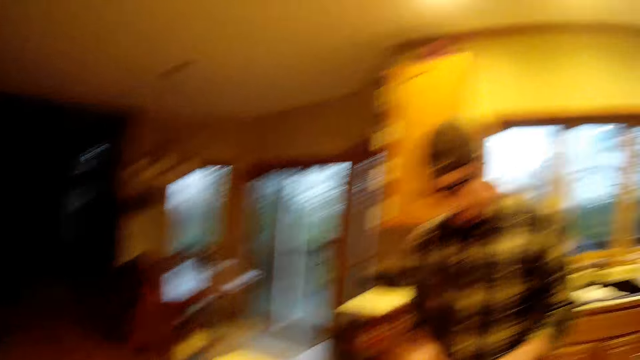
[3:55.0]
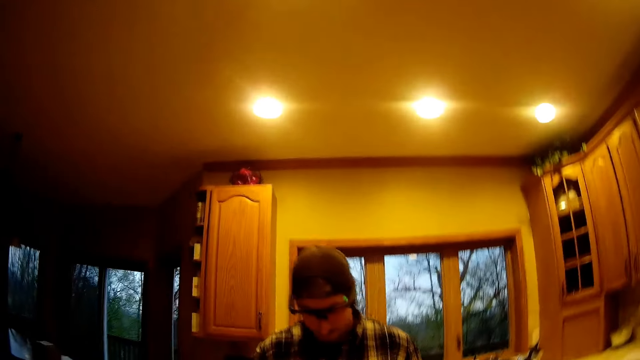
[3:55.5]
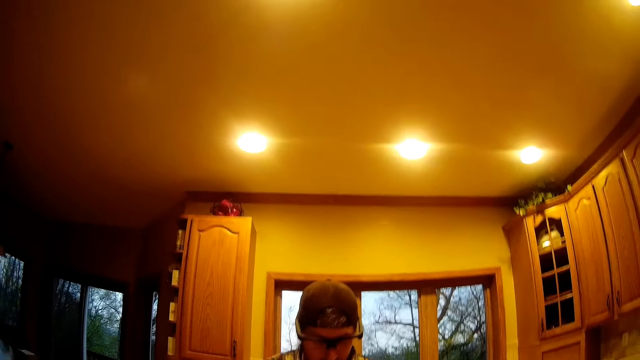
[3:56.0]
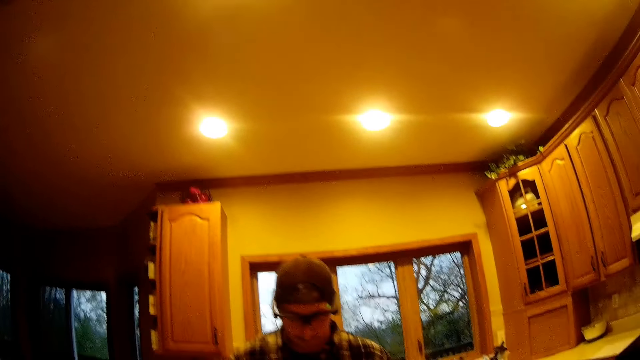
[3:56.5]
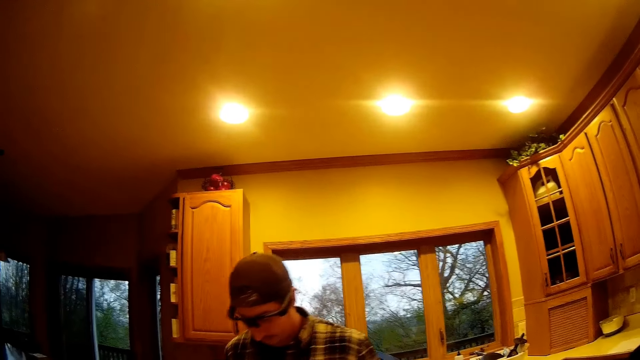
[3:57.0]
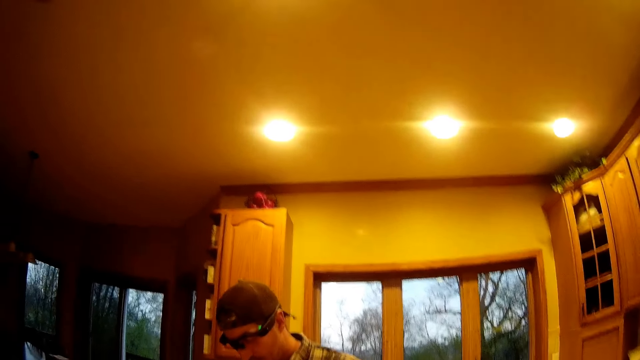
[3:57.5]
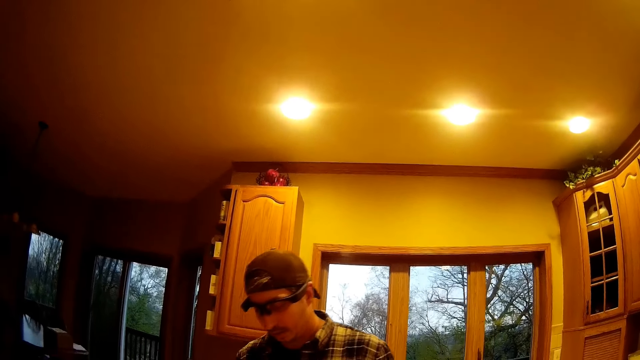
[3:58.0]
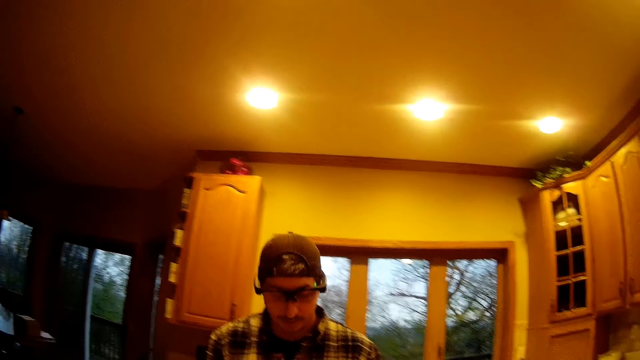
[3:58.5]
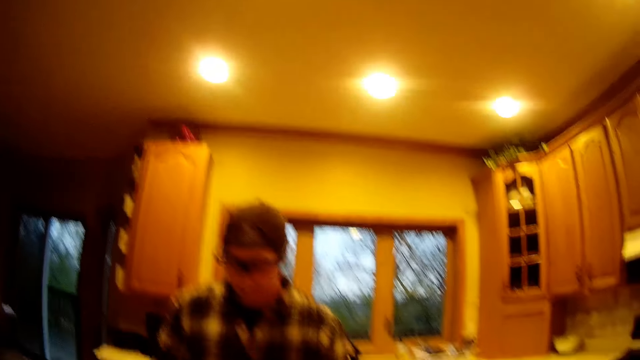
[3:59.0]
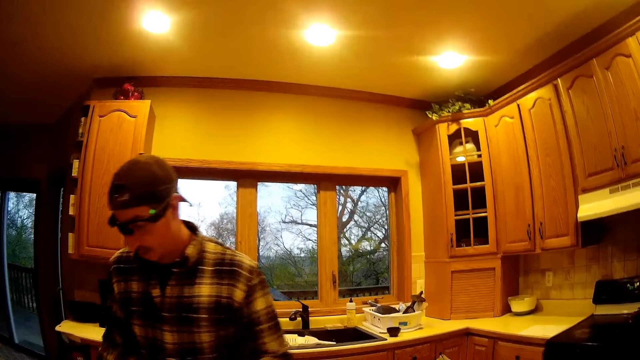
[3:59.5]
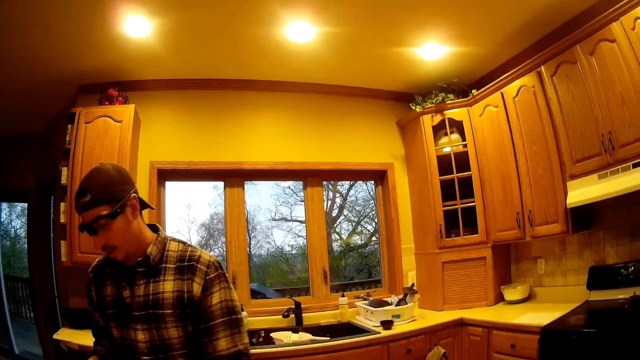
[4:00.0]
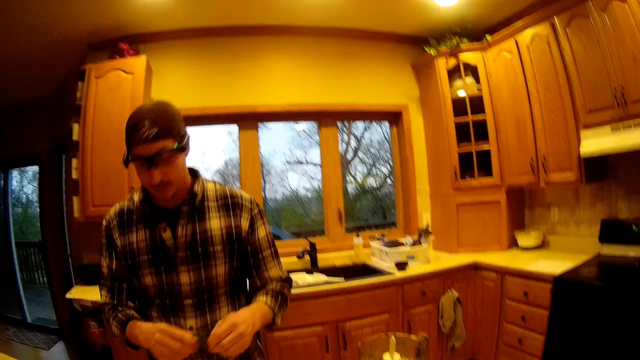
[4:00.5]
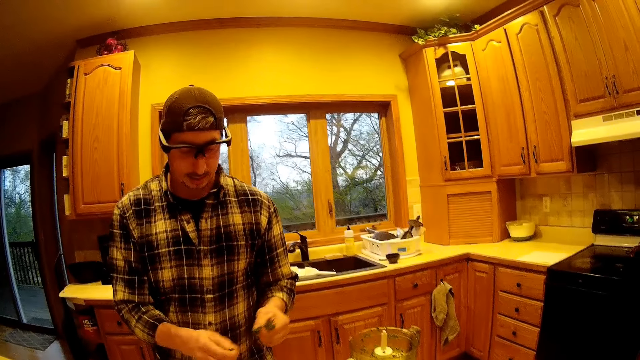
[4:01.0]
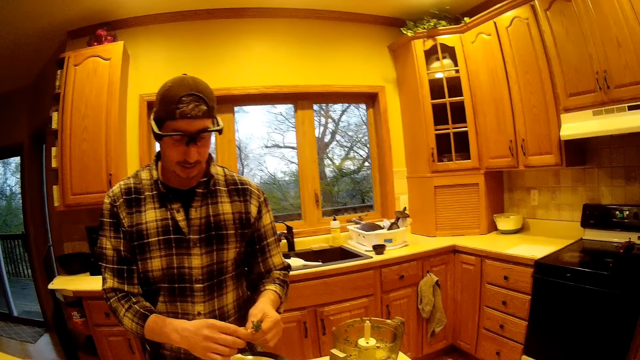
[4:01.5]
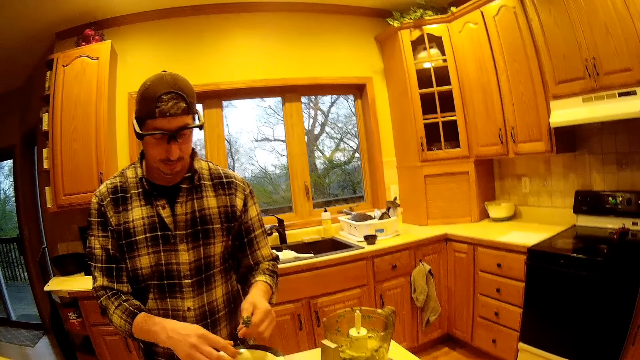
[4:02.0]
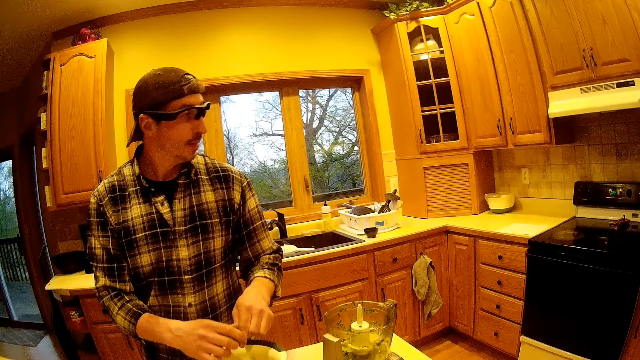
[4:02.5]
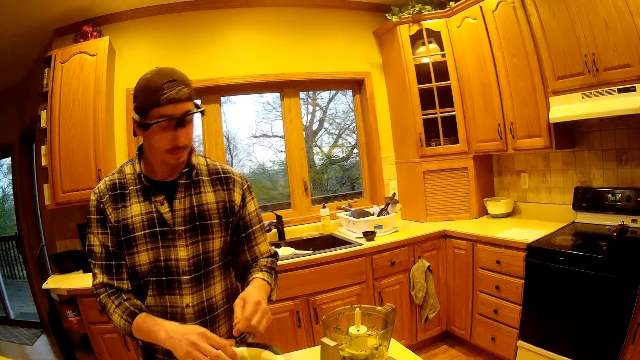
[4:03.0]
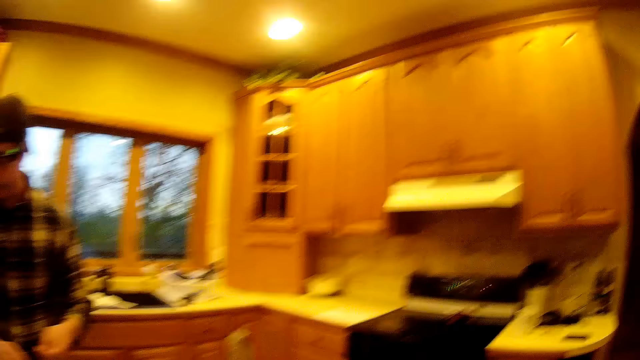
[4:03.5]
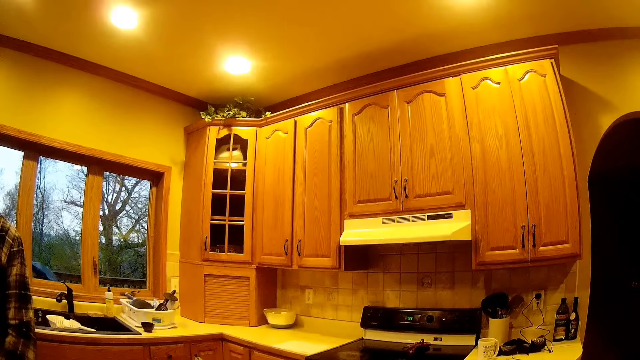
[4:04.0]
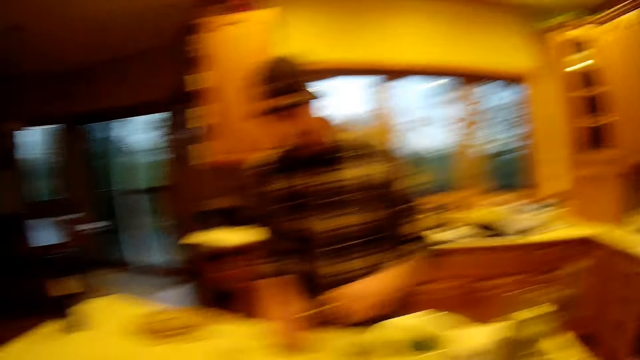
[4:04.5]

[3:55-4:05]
The camera wearer talks to a man. The man plucks from the mint leaves in his left hand with his right hand. The man drops the mint leaves into the white bowl on the kitchen table. The man plucks from the mint leaves in his left hand with his right hand. The man drops the mint leaves into the white bowl on the kitchen table. The man plucks from the mint leaves in his left hand with his right hand. The man drops the mint leaves into the white bowl on the kitchen table.

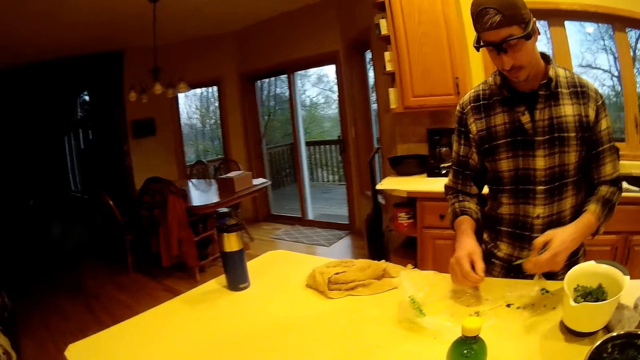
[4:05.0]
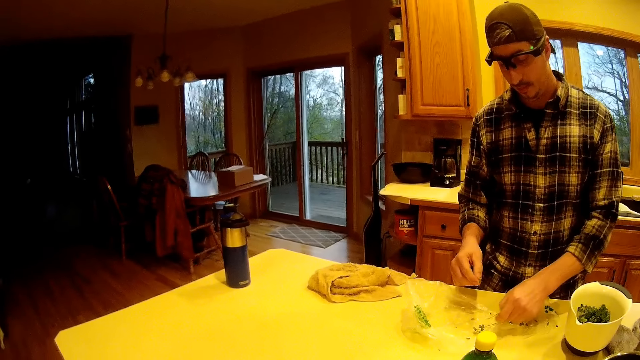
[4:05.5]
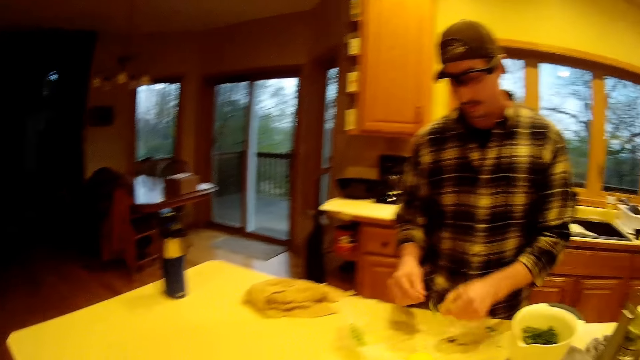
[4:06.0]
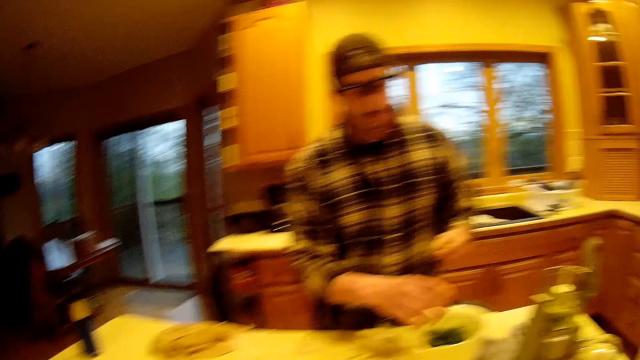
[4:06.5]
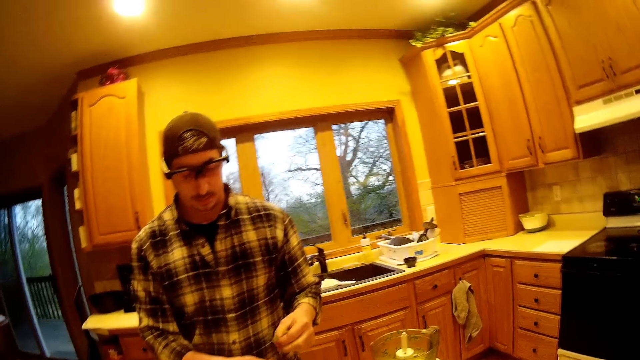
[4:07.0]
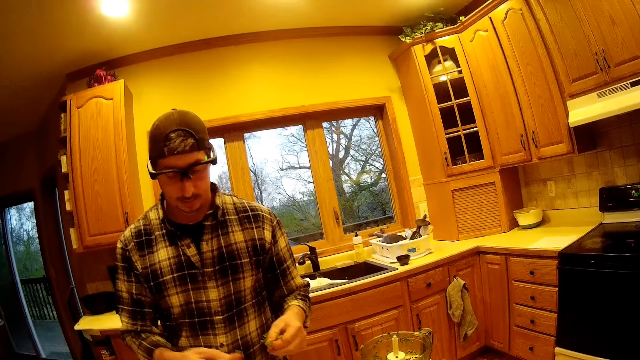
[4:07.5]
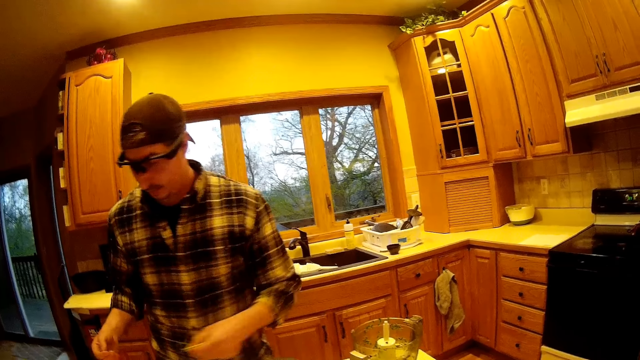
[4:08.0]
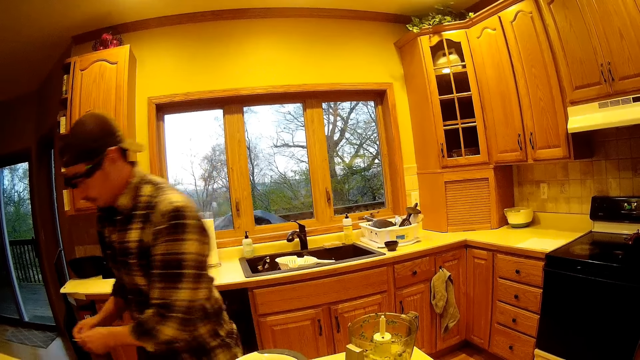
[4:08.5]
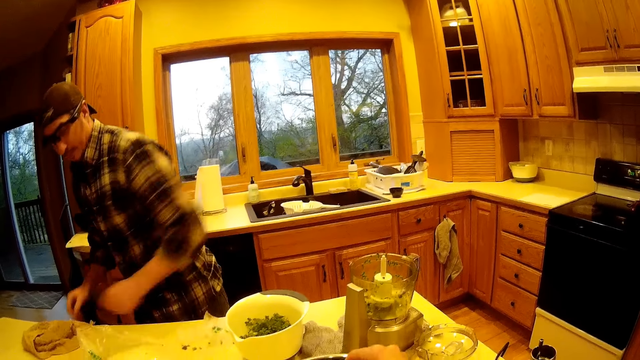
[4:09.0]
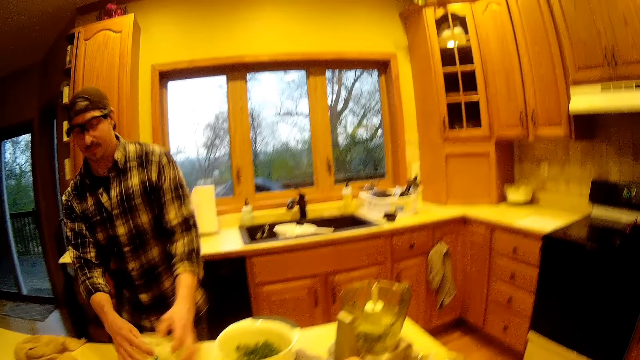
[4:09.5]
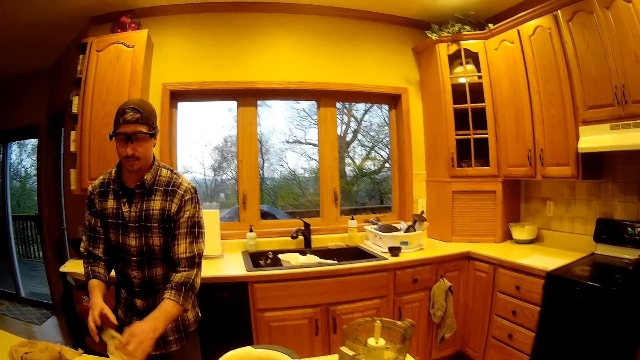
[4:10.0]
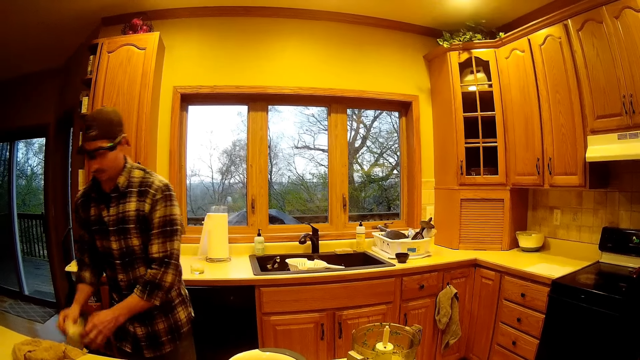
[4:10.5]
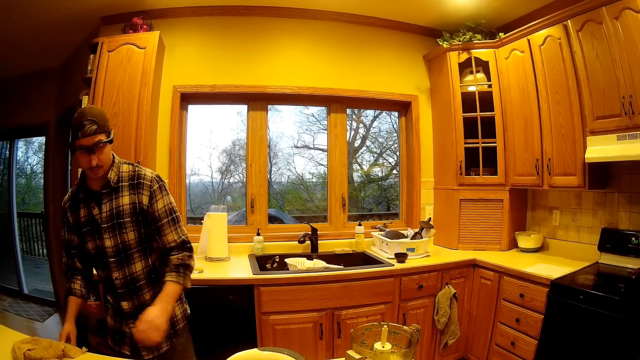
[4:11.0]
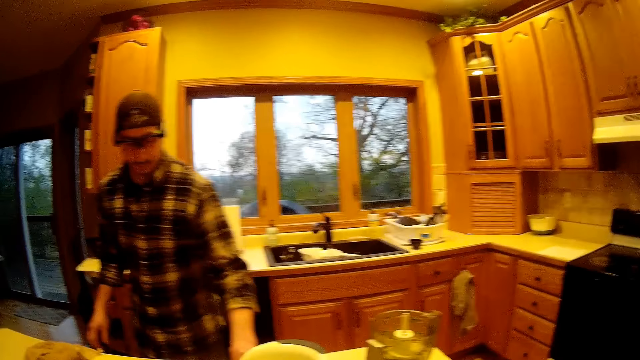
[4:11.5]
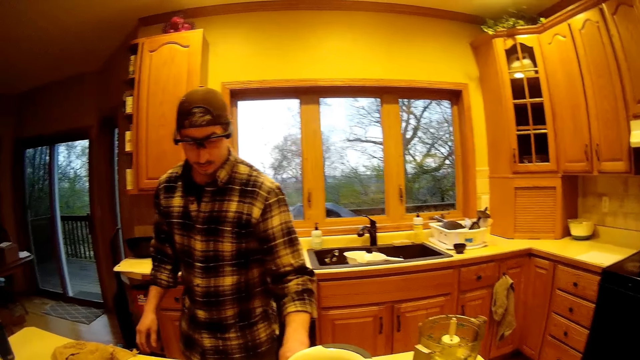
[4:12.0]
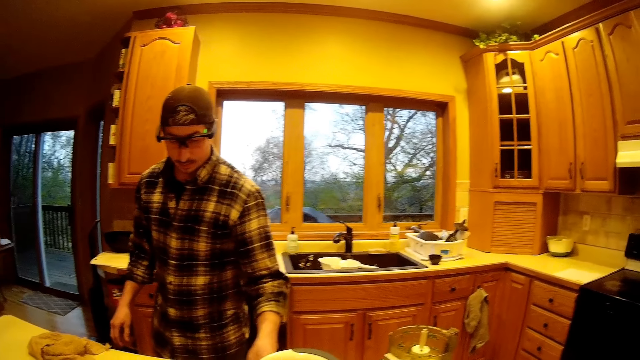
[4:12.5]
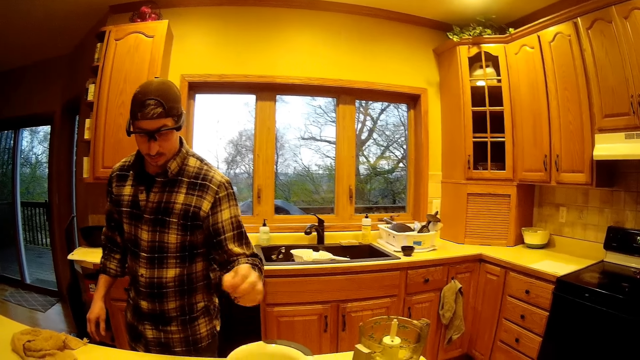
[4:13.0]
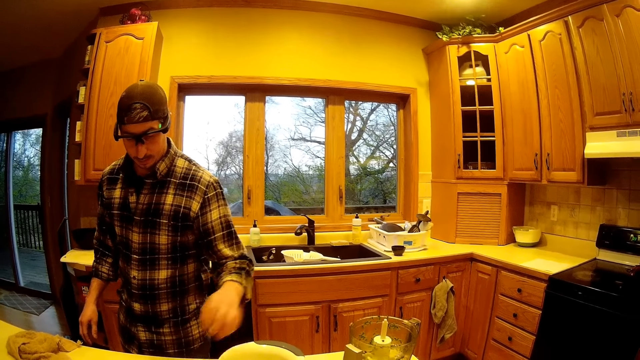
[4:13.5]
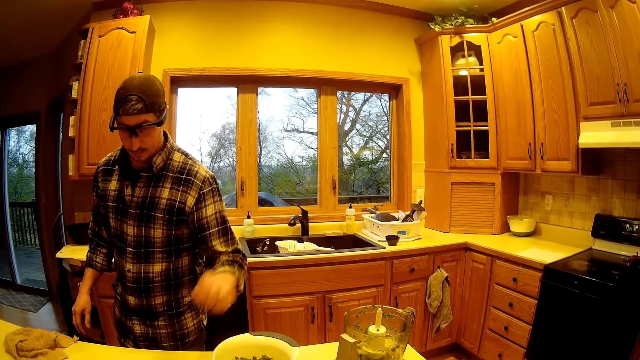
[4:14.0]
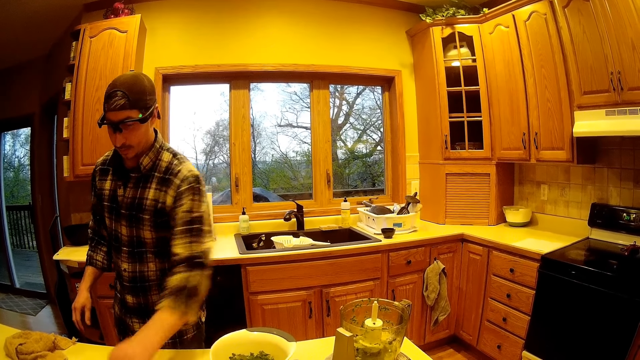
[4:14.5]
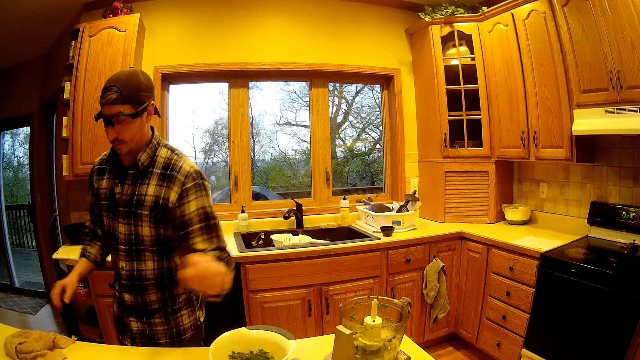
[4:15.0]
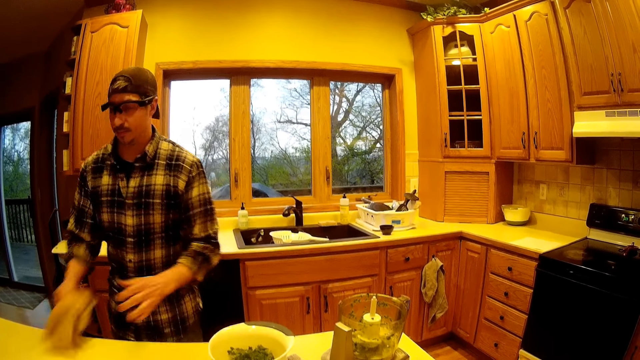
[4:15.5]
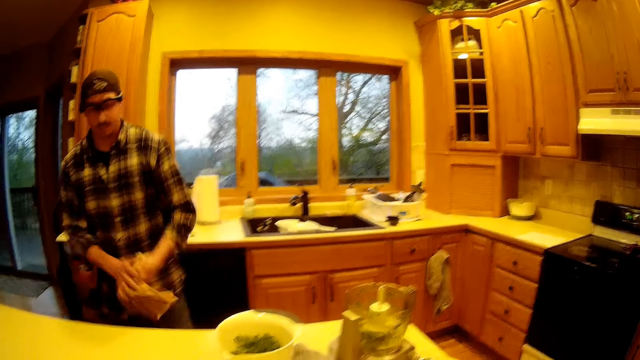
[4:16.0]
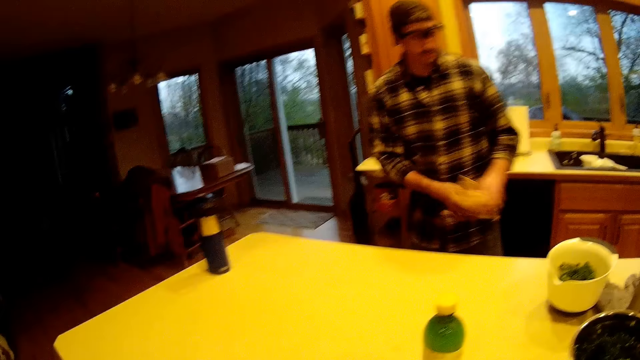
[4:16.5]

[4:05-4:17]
A man picks a mint leaf from the table using his right hand. The camera wearer looks around the room. The man picks a mint leaf stem from the table using his left hand. The man drops the mint in his right hand into the white bowl on the kitchen table. The man throws the mint stem in his left hand into the waste bin. The man gathers a polythene bag on the kitchen table using both hands. The man picks the paper from the table. The man throws the polythene bag into the waste bin using both hands. The man picks a mint leaf from the table using his left hand. The man throws the mint leaf into the white bowl. The man picks a mint leaf from the table using his left hand. The man throws the mint leaf into the white bowl. The man picks a mint leaf from the table using his left hand. The man throws the mint leaf into the white bowl. The man picks the towel on the kitchen table with his right hand. The man wipes his hands with the towel. The man passes the towel to his left hand.
